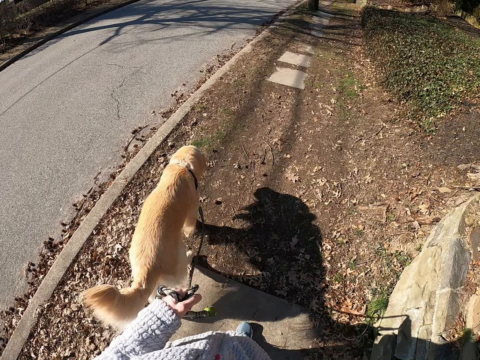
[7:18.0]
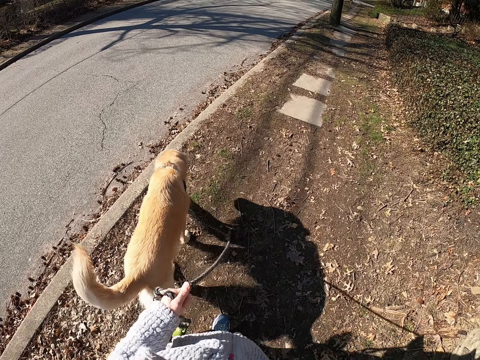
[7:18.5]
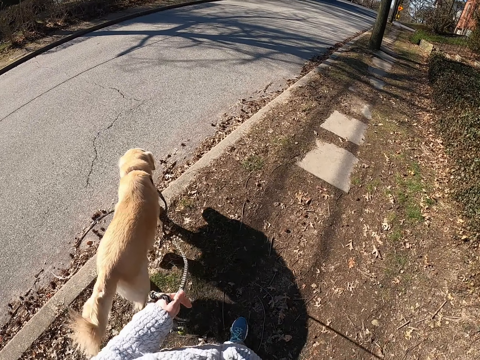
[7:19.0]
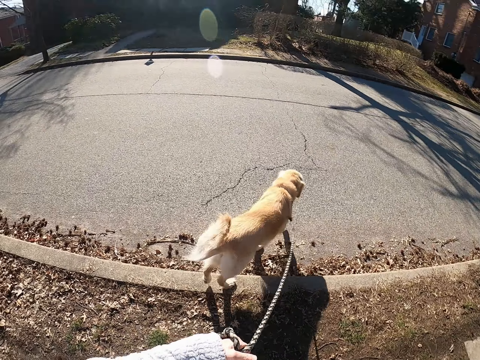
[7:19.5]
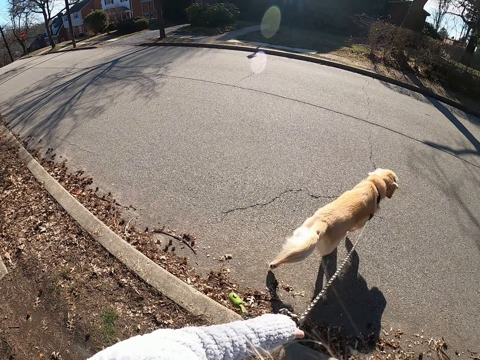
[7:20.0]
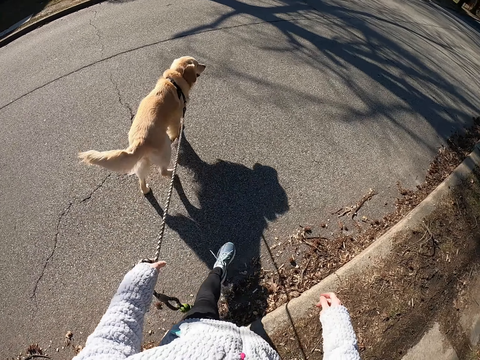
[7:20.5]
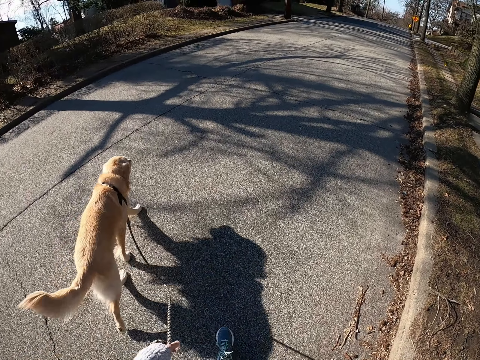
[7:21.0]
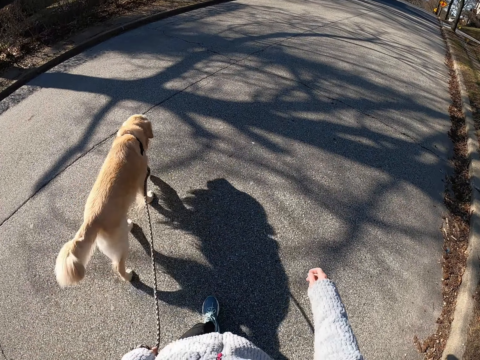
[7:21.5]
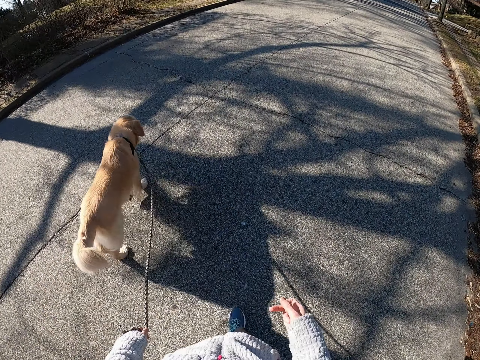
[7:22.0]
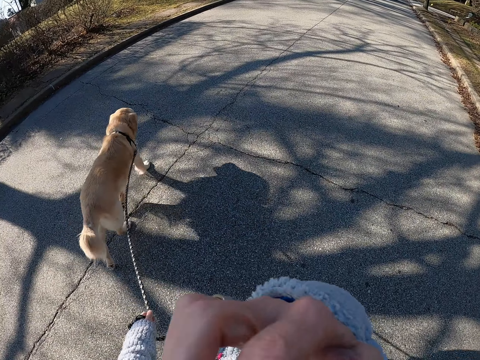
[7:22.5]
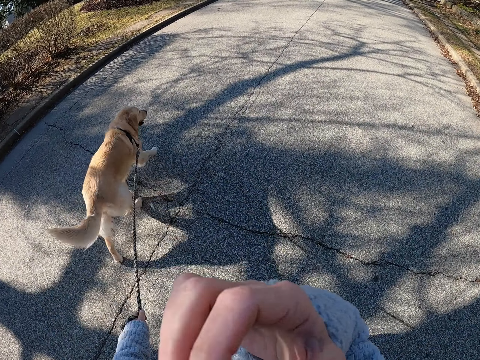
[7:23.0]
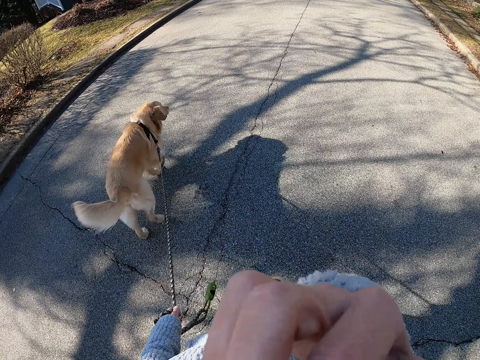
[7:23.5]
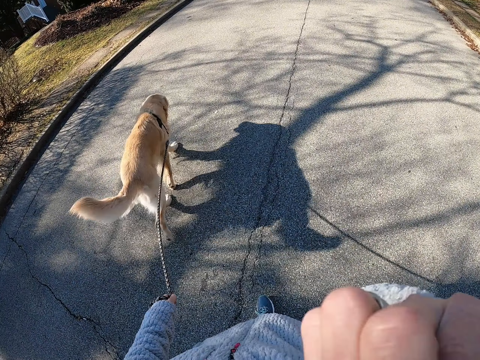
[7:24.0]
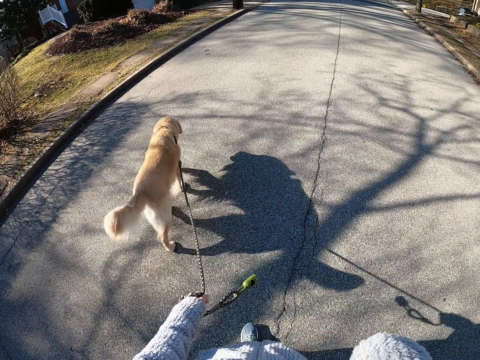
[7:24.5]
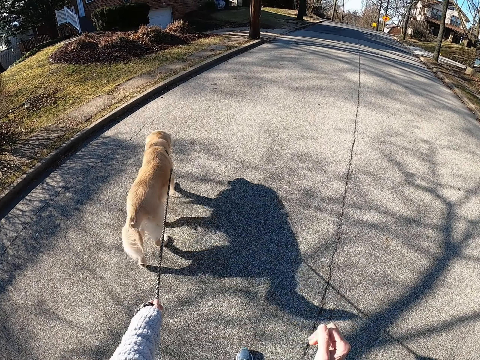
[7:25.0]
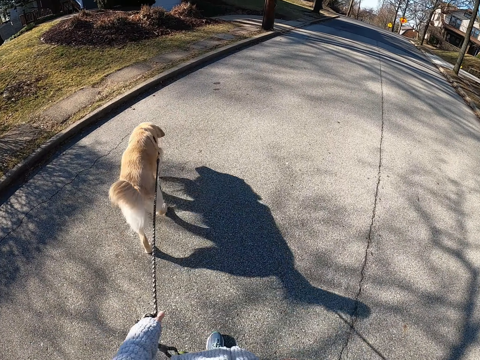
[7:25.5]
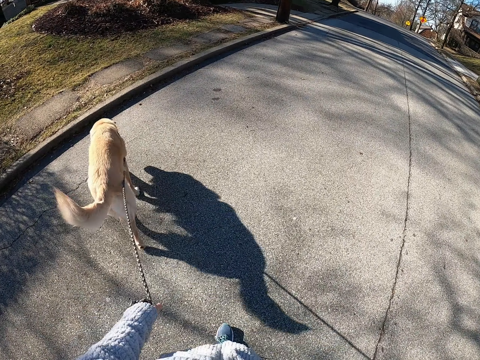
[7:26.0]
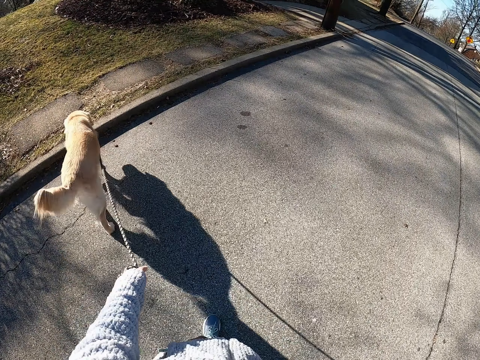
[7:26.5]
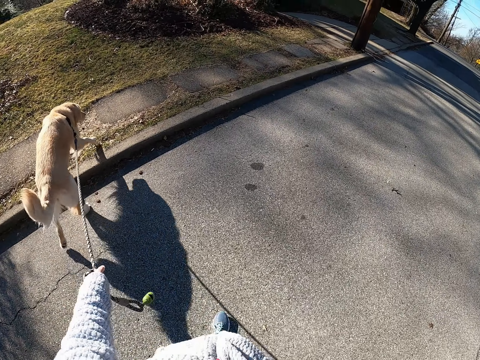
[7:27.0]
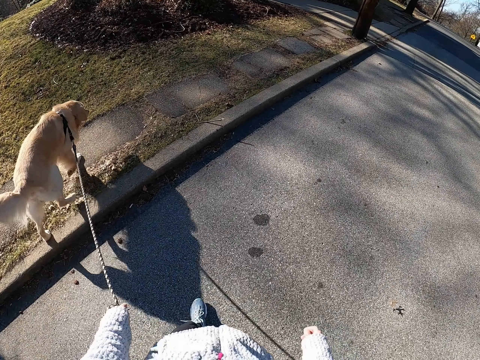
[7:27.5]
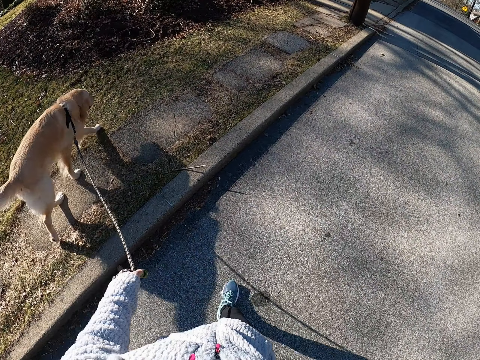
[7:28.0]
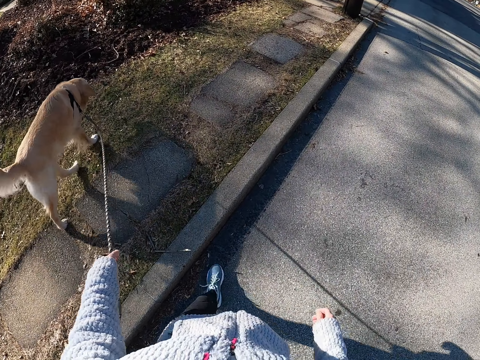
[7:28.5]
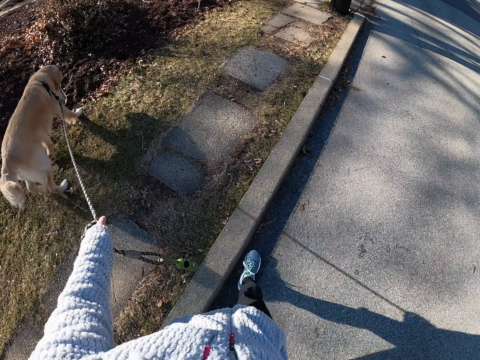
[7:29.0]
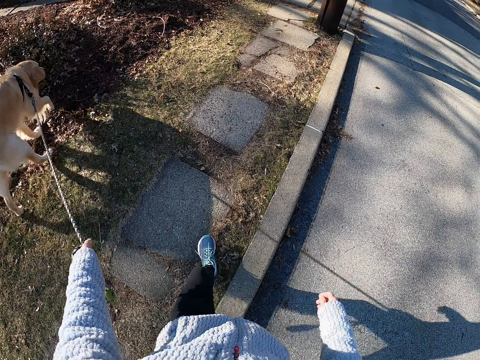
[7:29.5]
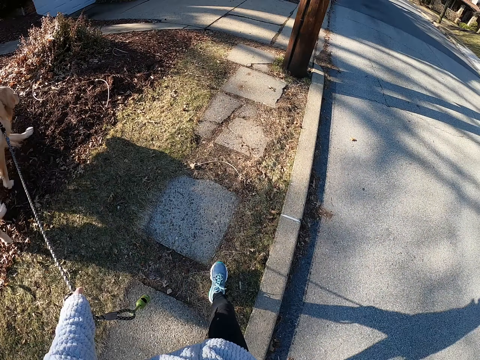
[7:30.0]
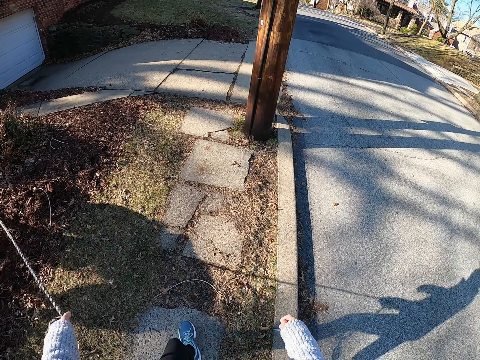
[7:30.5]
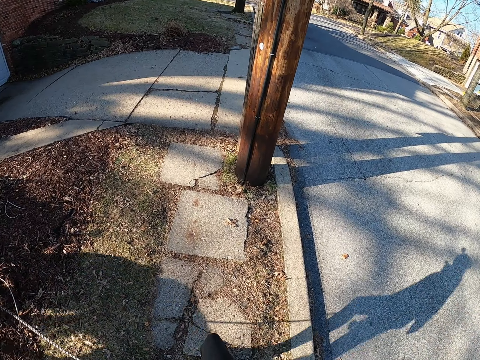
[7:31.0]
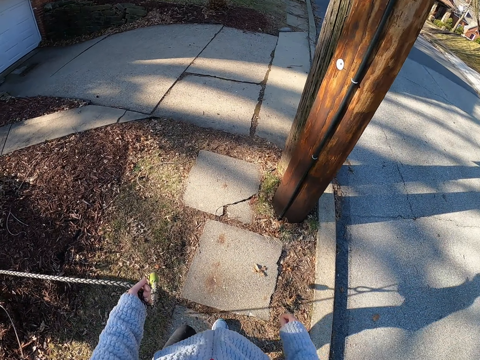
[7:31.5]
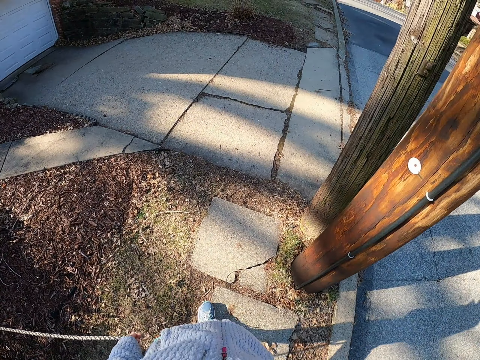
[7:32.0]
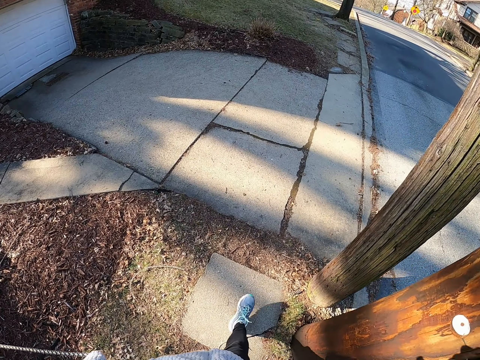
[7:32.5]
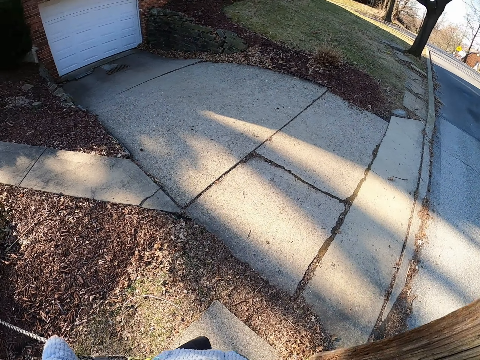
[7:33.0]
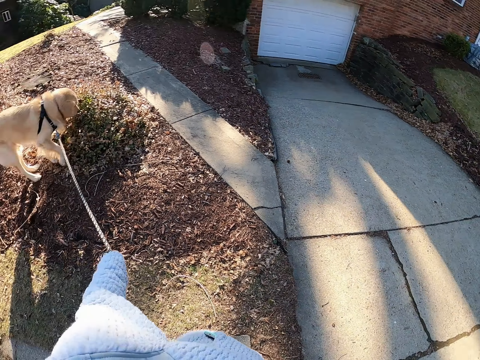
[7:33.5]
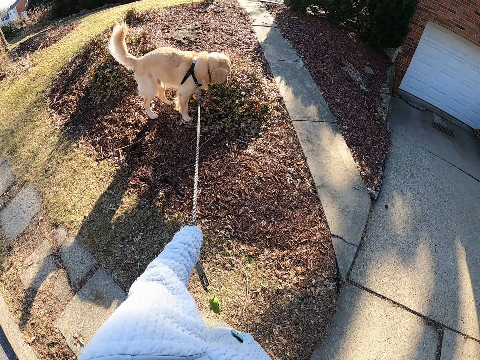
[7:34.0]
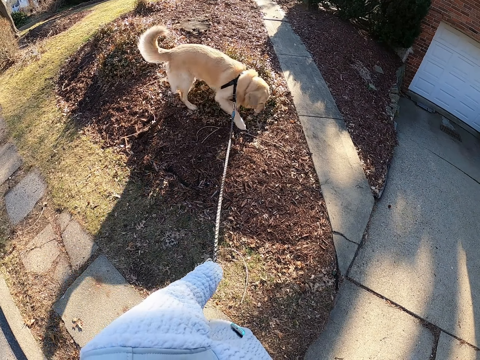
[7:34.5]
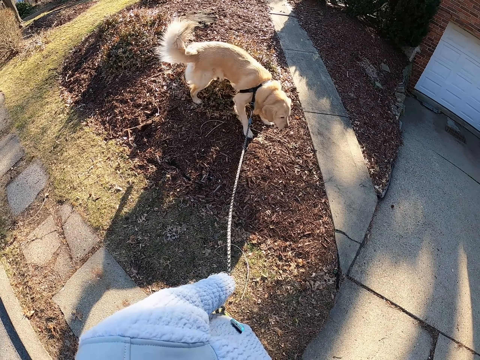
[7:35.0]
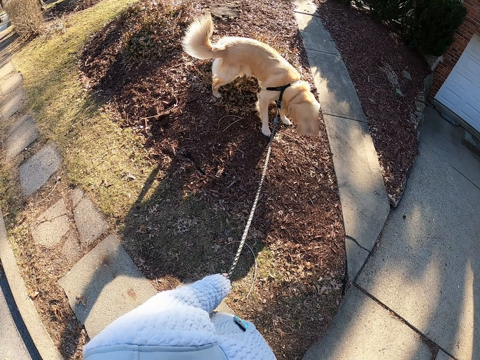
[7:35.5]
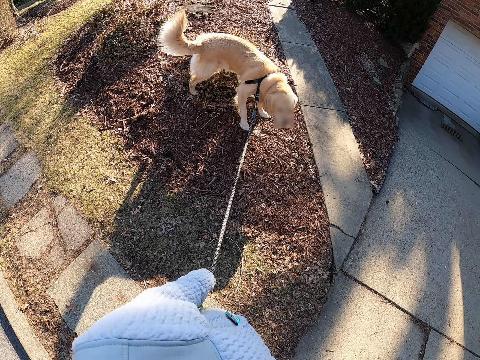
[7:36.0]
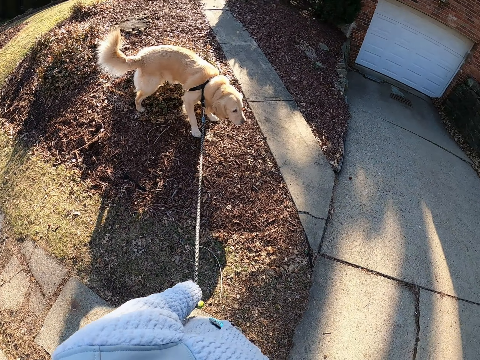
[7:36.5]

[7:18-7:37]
The camera wearer walks the dog across the road. They do something with the hand. They walk the dog across the road again. They touch the face. They walk the dog on the pavement. They stand on the road with the dog. They look at the dog and stop.

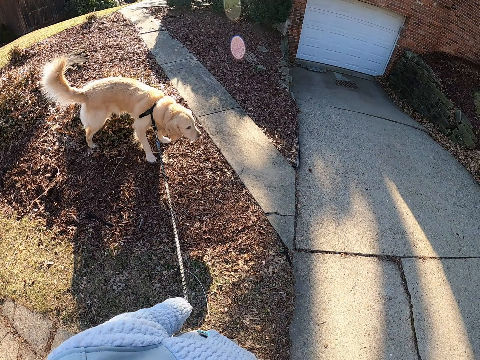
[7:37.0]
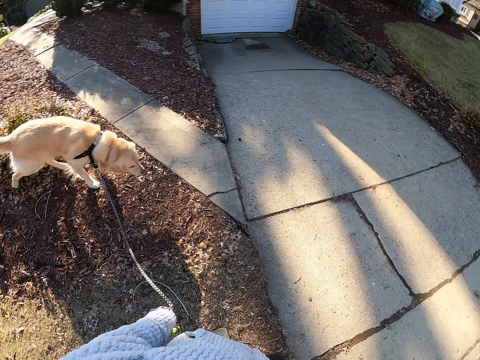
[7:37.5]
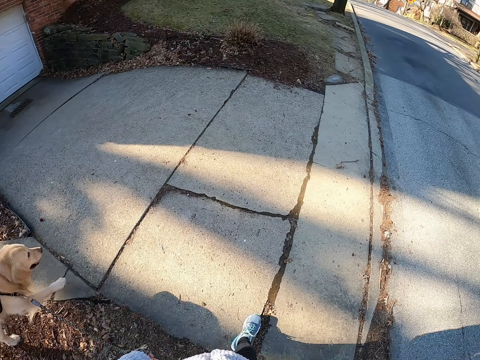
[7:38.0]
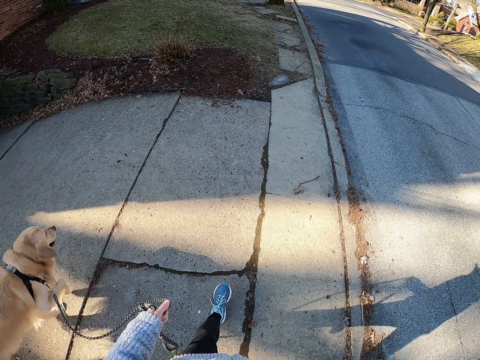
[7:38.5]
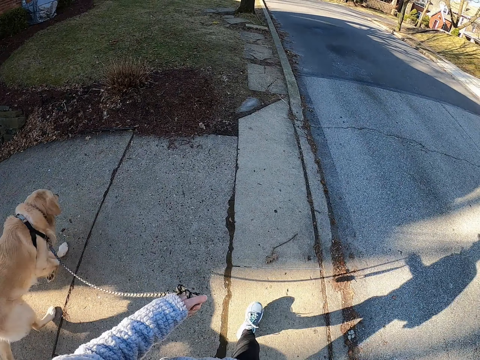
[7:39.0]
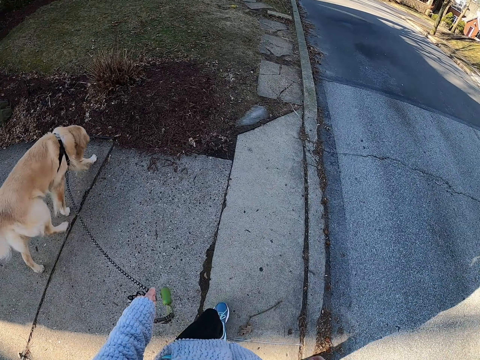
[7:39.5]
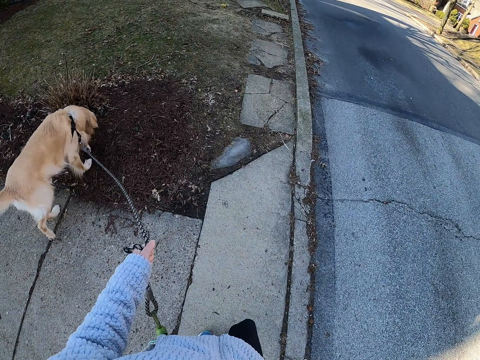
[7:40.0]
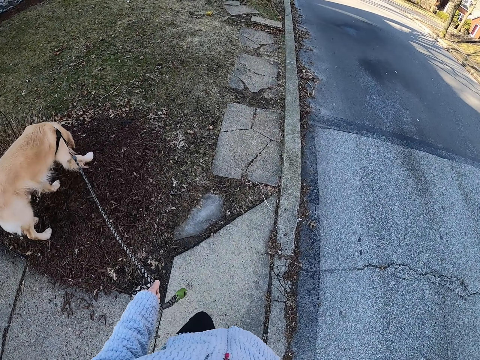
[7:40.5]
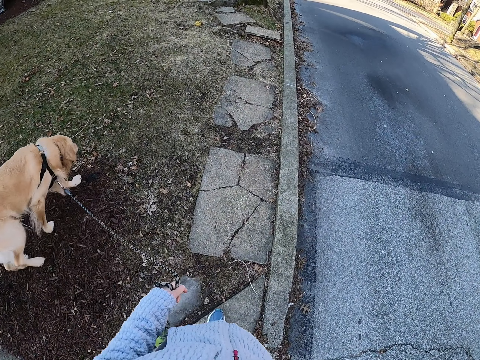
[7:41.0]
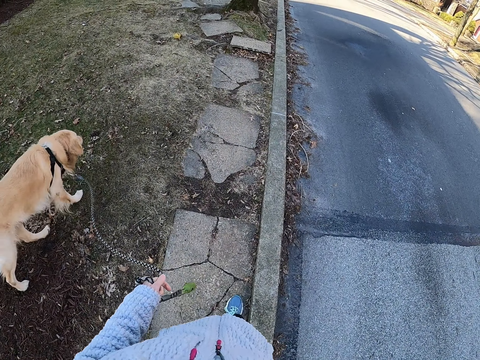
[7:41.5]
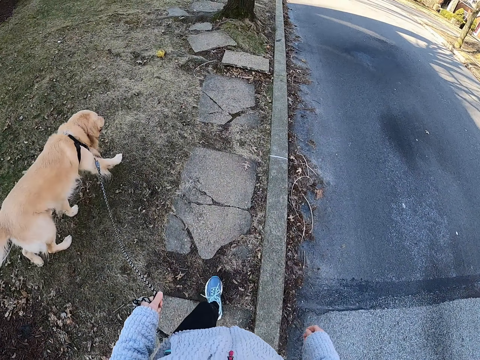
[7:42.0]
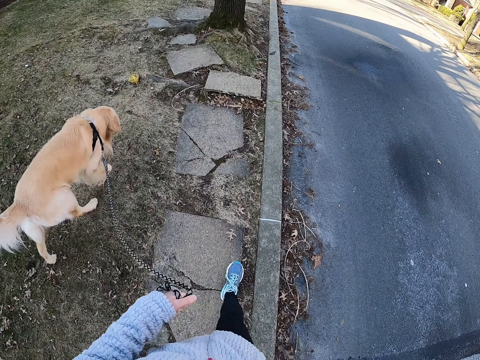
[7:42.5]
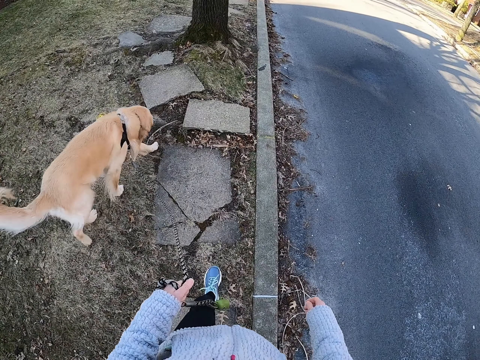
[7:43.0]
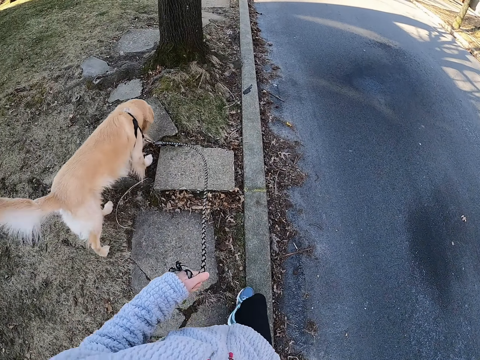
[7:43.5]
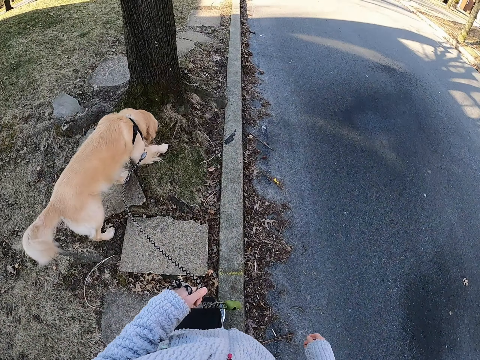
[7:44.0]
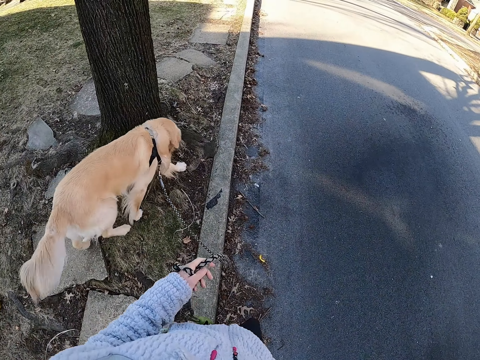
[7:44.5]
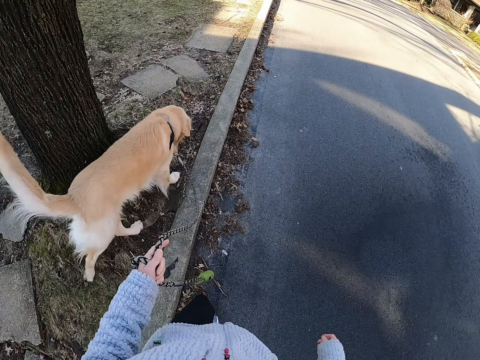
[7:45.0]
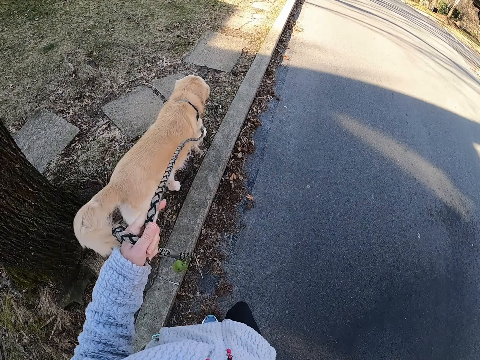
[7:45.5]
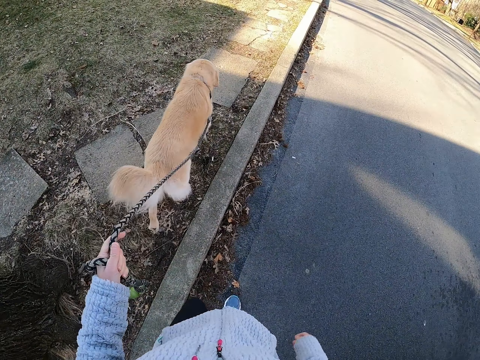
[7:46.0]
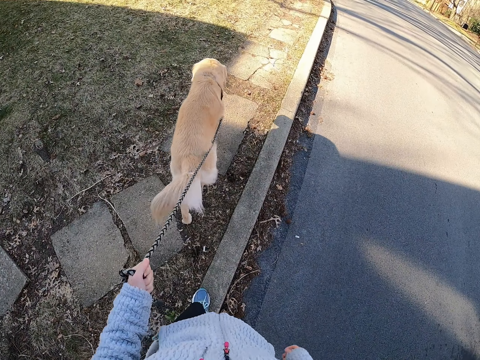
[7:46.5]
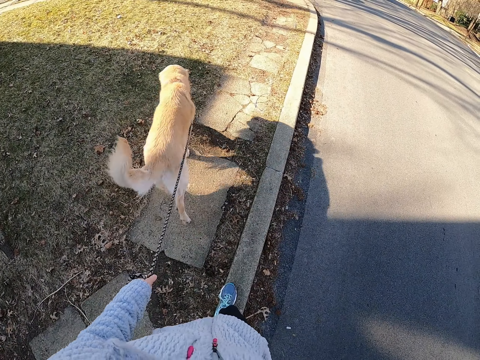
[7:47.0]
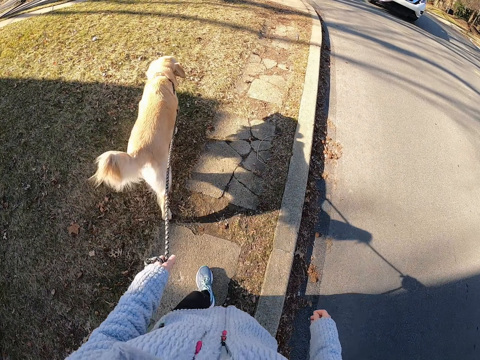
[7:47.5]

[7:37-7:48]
The camera wearer walks on the road with the dog. They walk the dog on the pavement.
